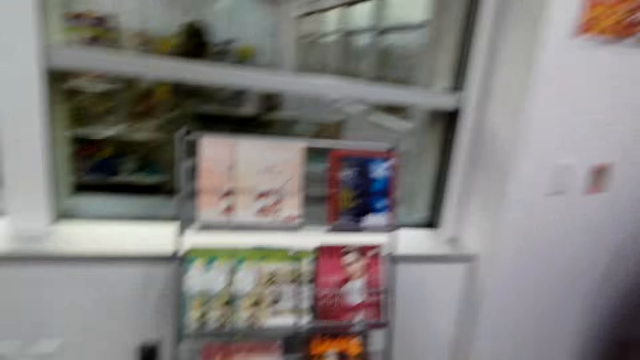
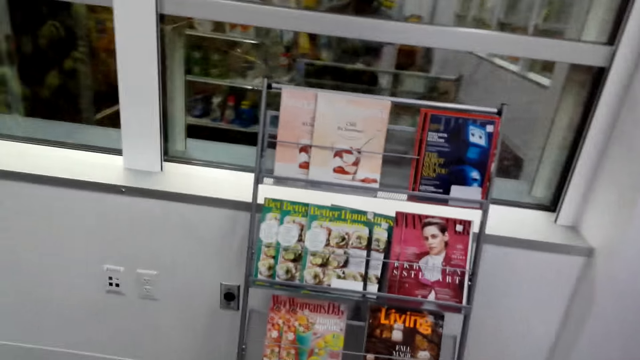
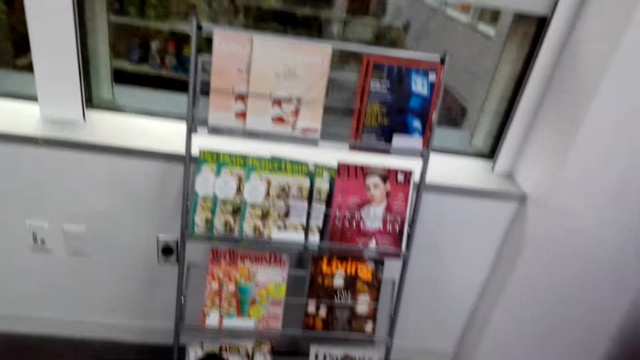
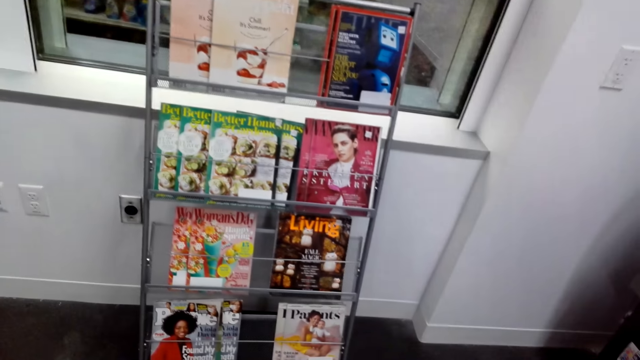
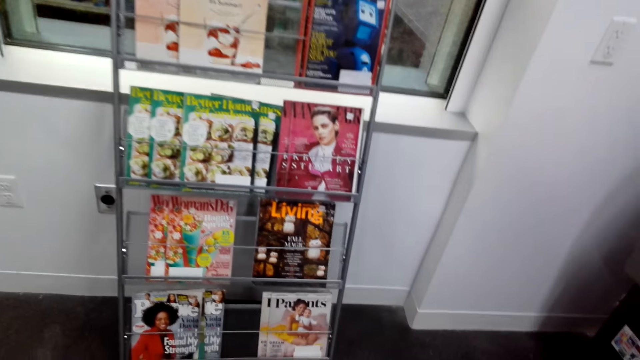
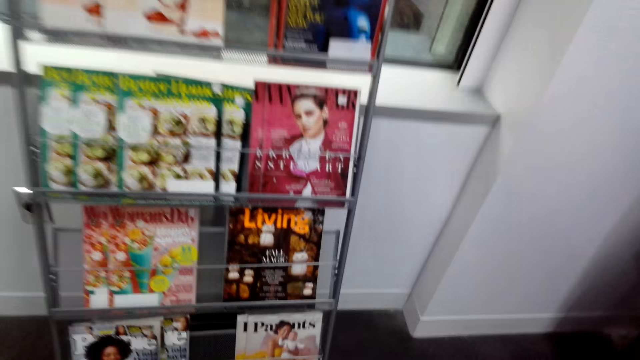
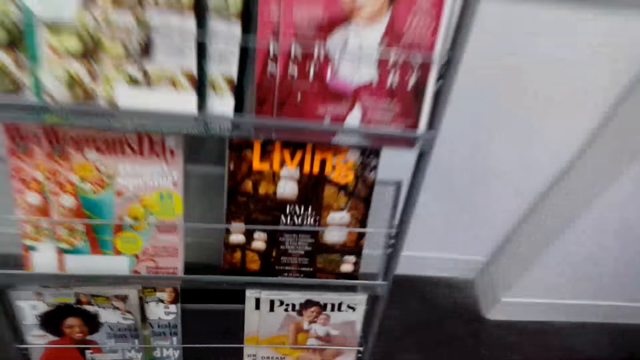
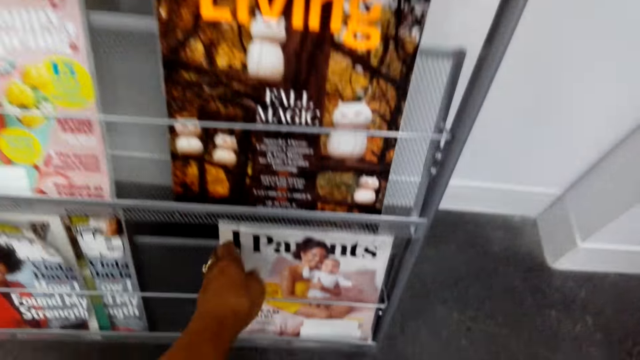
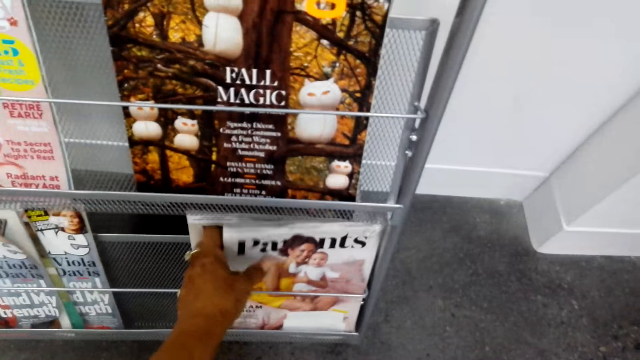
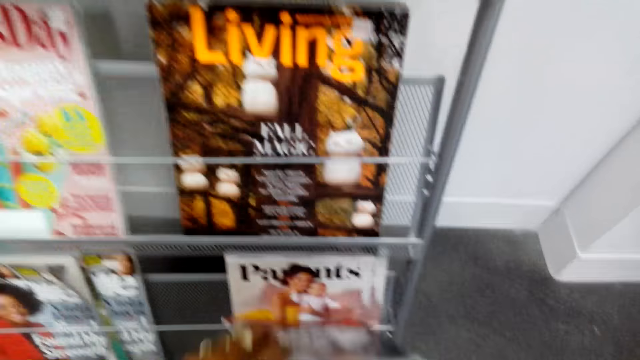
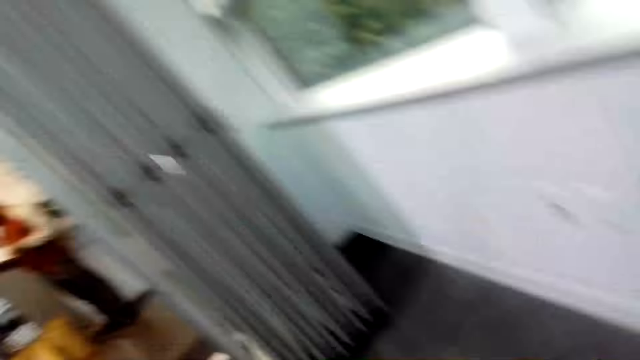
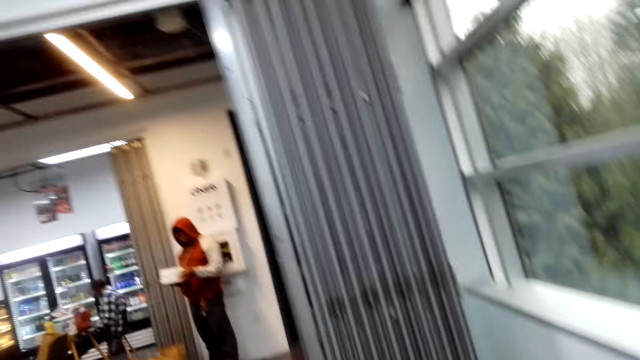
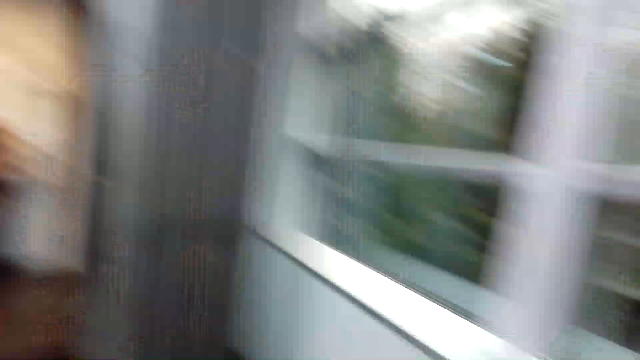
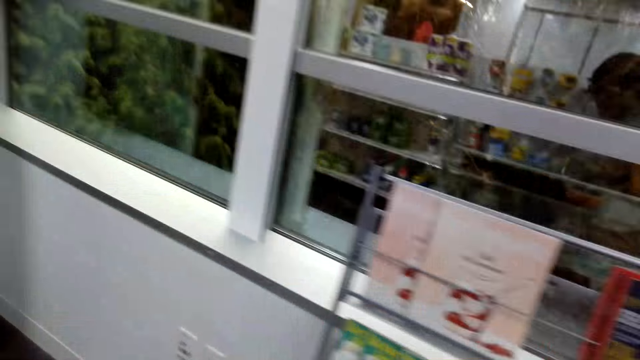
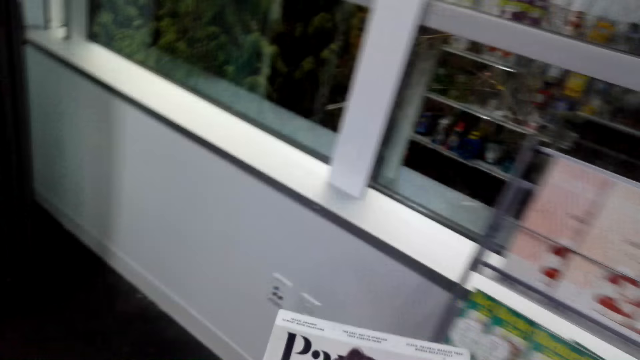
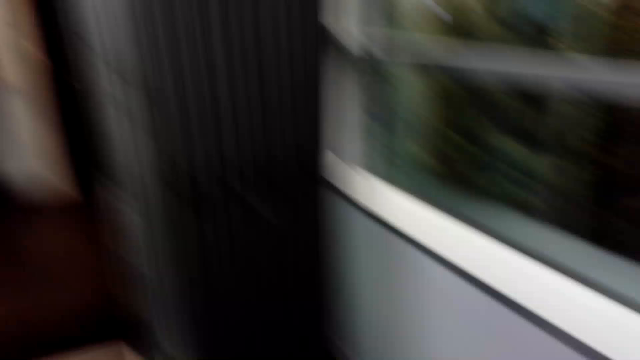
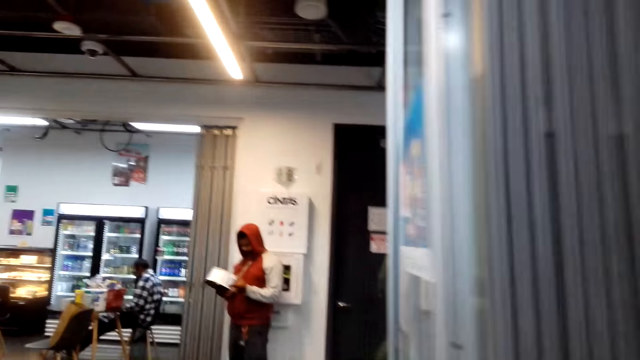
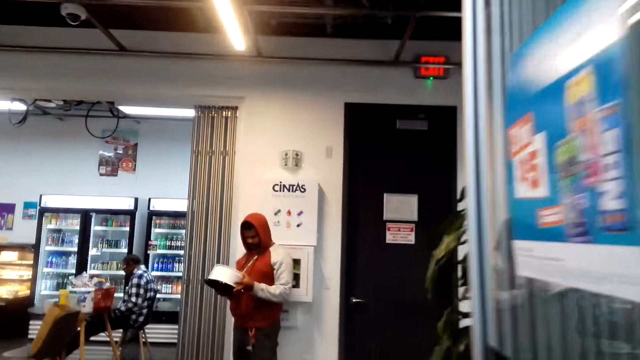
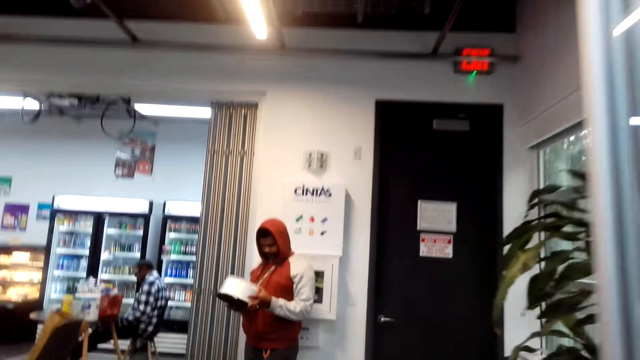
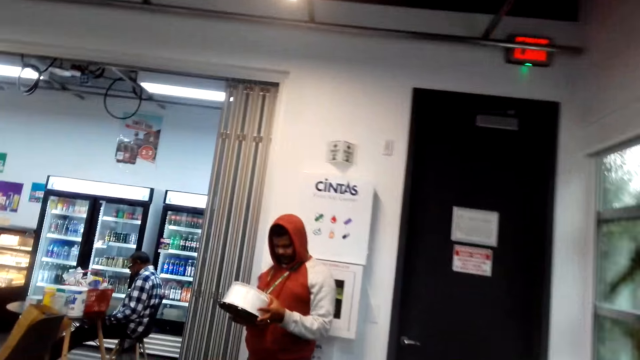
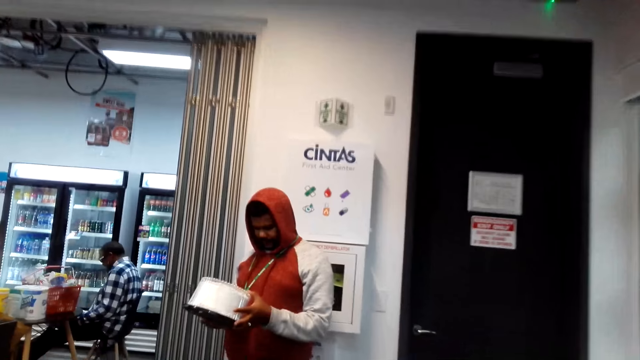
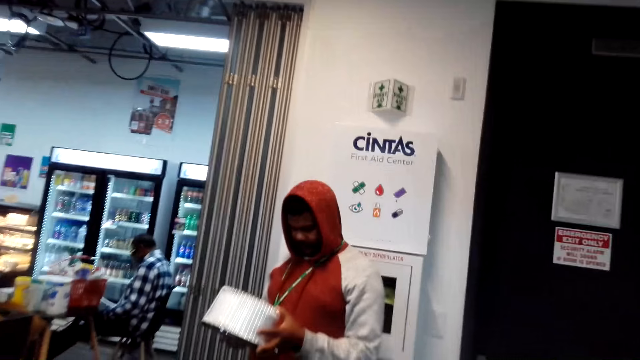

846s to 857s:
The camera wearer looks at the magazines. They bend down, pick up a magazine, and stand up. They look around the mall. A man holds something. The camera wearer looks at the magazines. They walk around the mall.

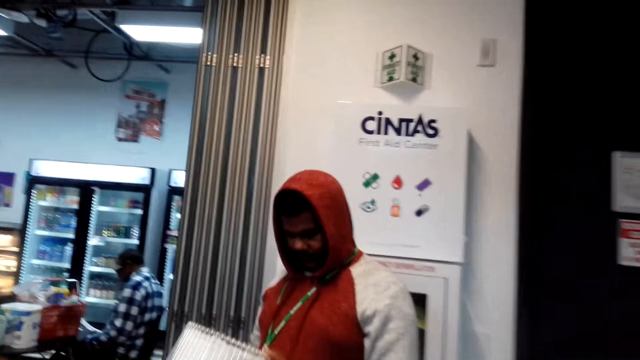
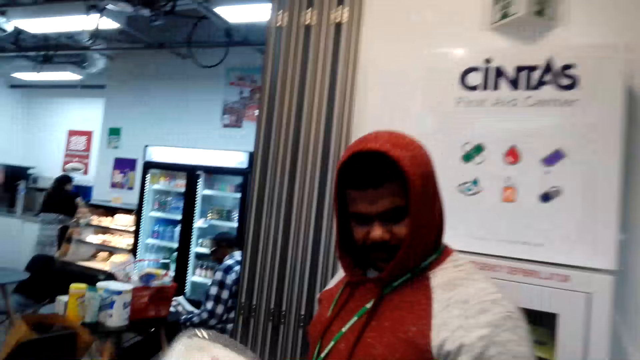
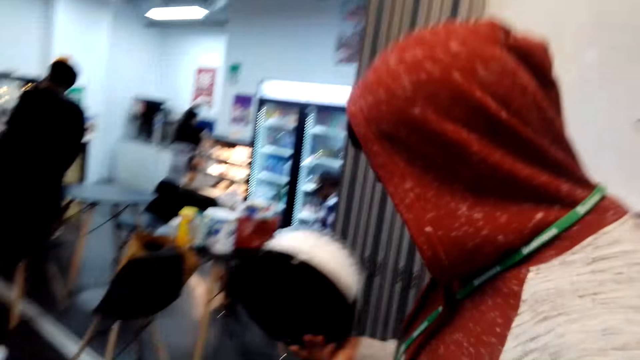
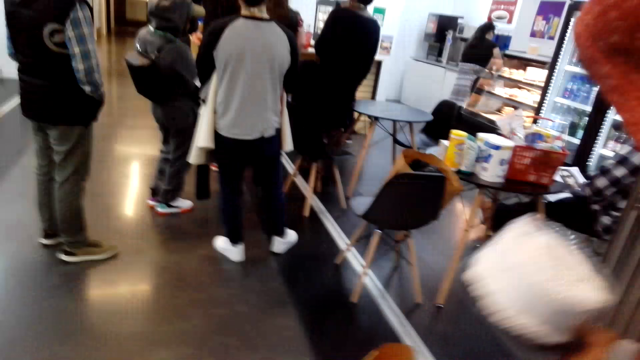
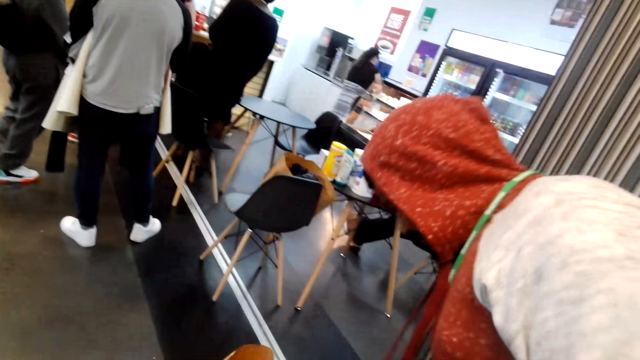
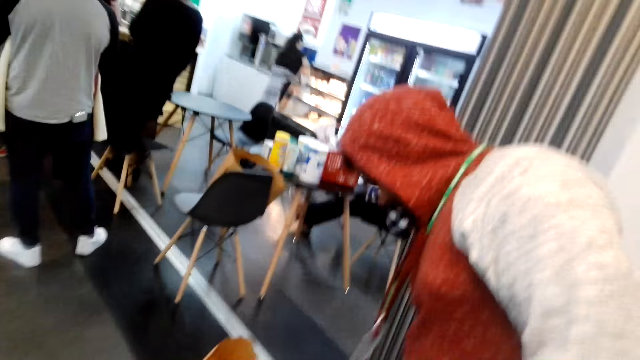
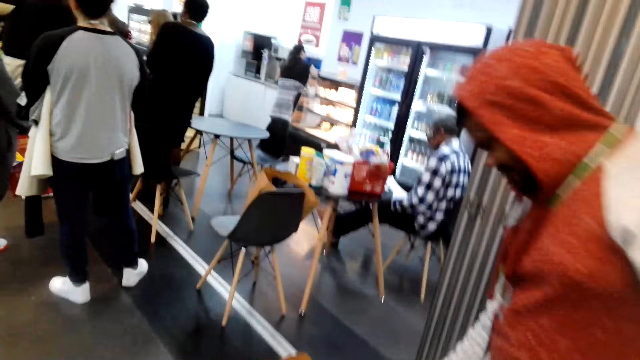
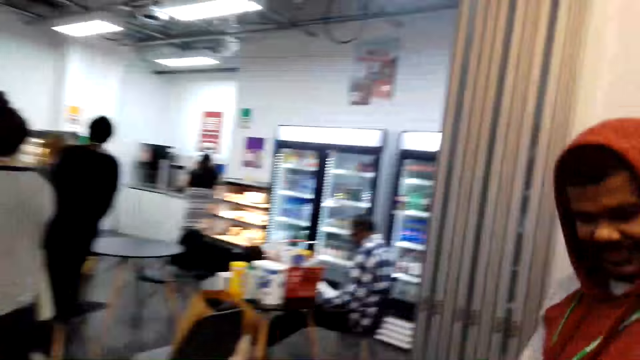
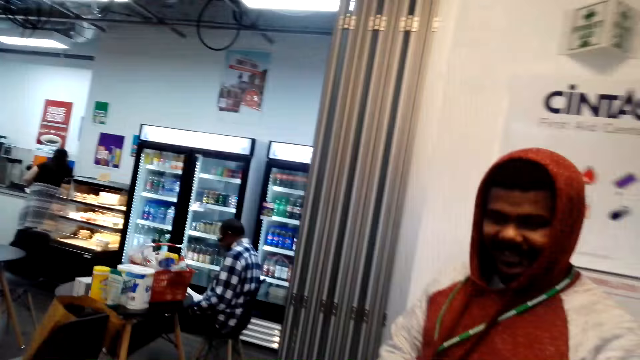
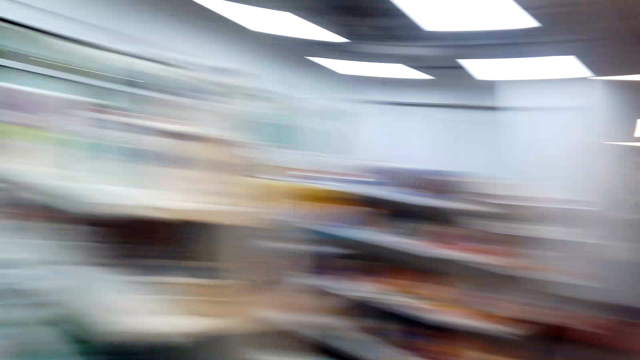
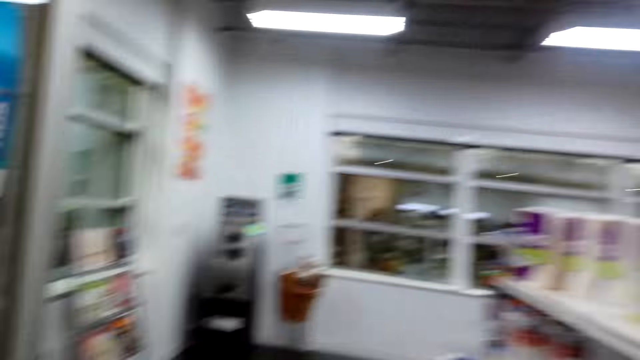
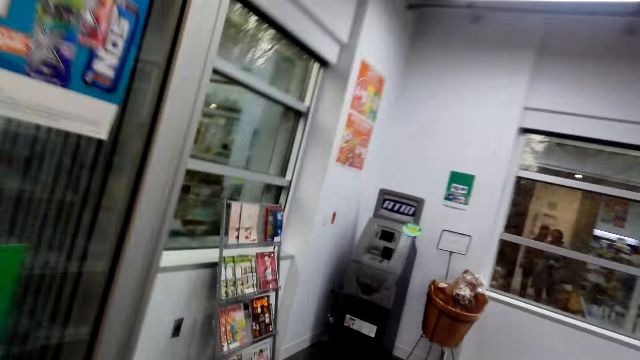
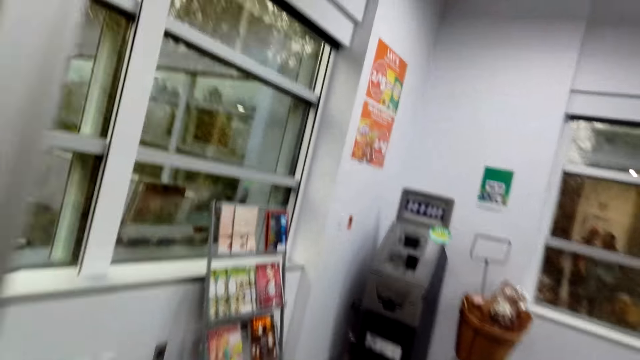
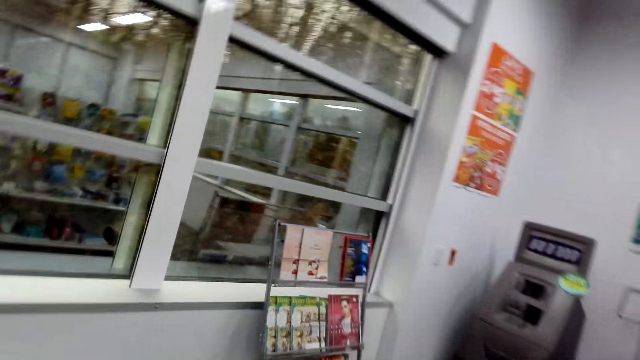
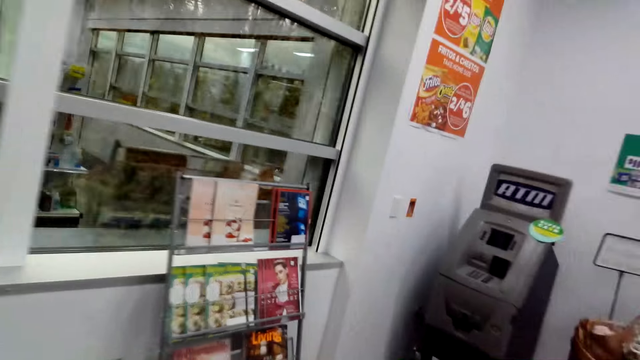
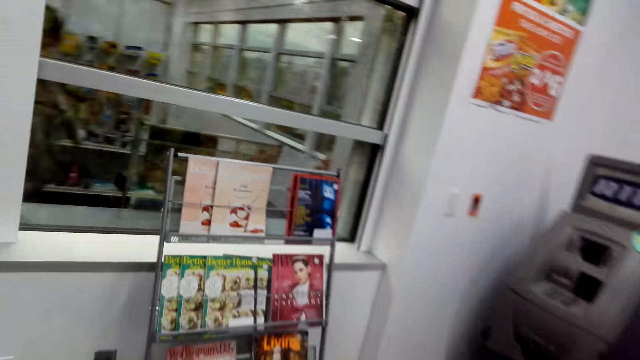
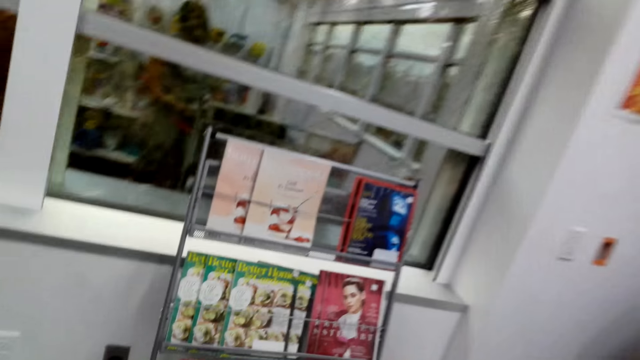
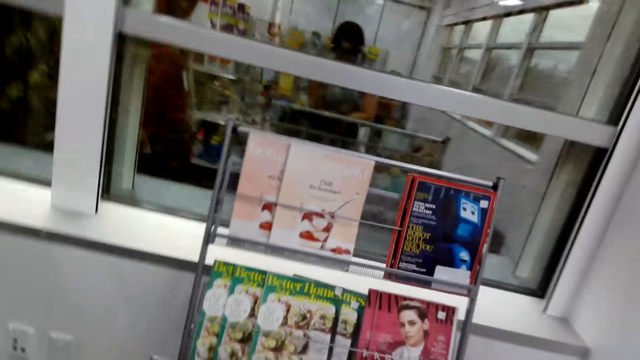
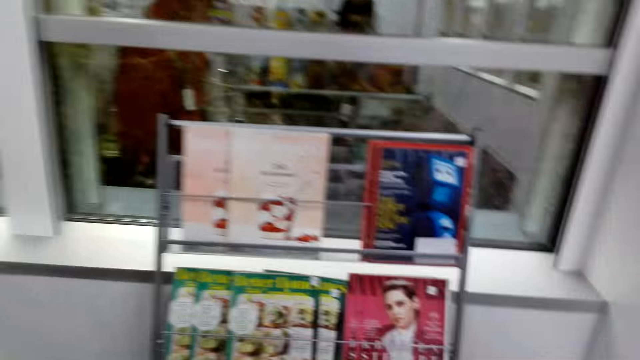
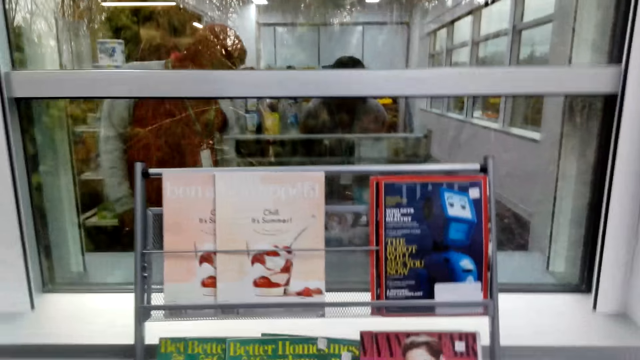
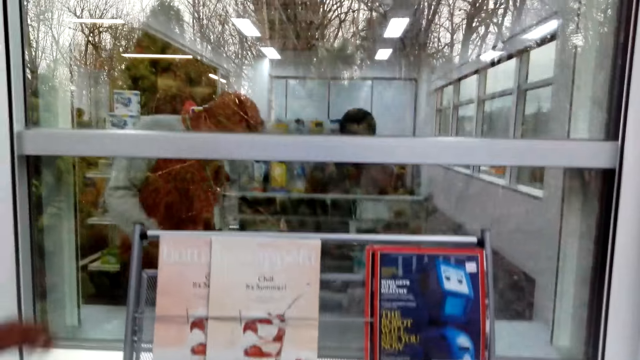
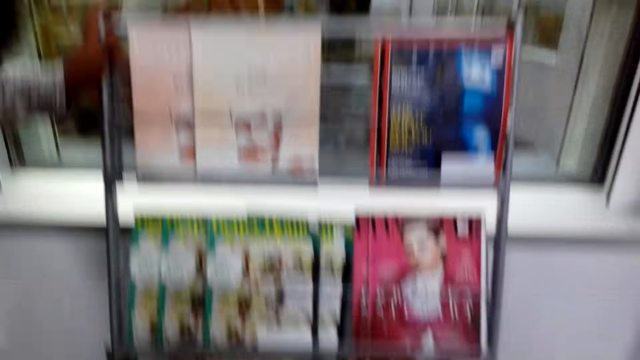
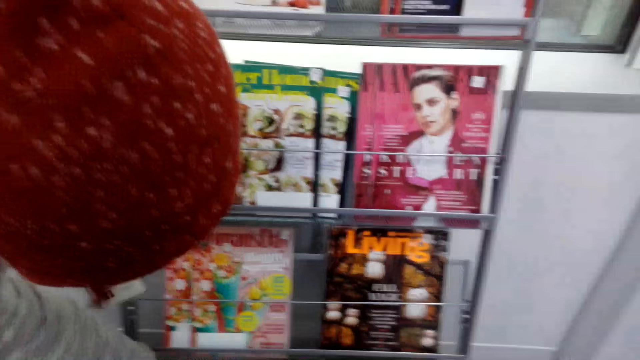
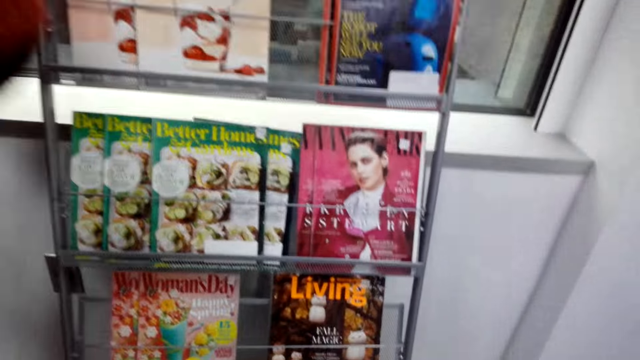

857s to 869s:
A man checks the magazine and places something in the packaging bag. The camera wearer converses with the man. They walk around the mall. They look at the magazines. The man holds the magazine stand and checks the magazines.
